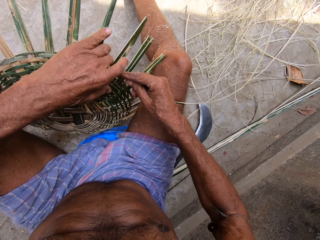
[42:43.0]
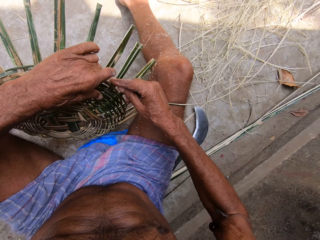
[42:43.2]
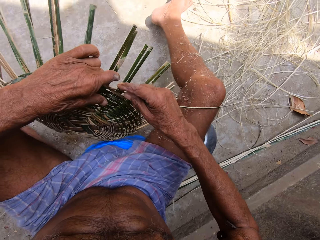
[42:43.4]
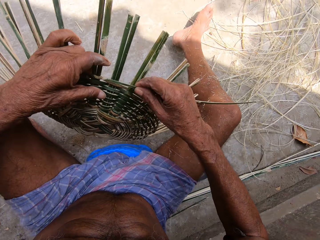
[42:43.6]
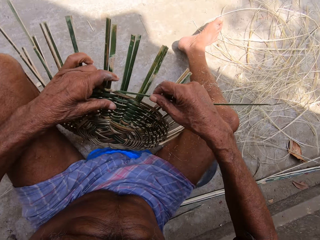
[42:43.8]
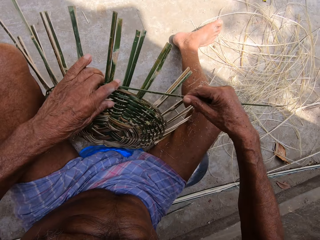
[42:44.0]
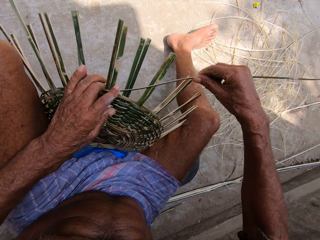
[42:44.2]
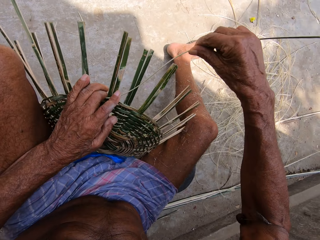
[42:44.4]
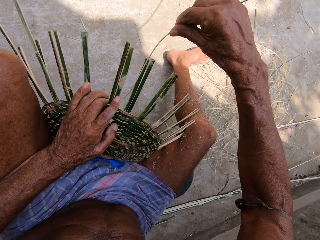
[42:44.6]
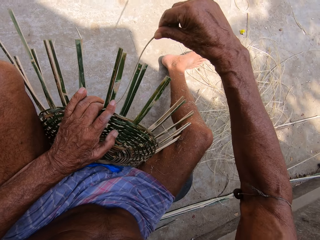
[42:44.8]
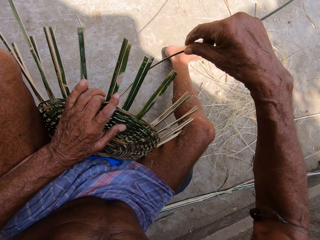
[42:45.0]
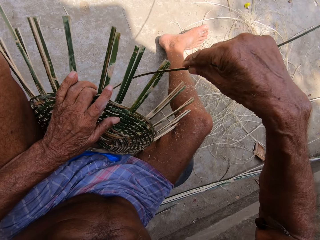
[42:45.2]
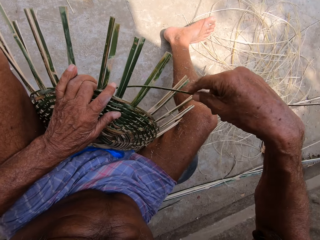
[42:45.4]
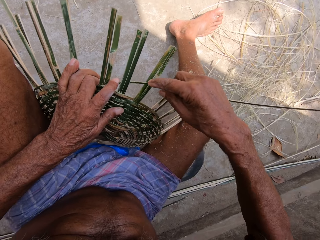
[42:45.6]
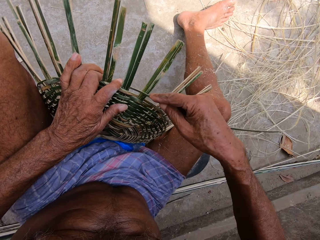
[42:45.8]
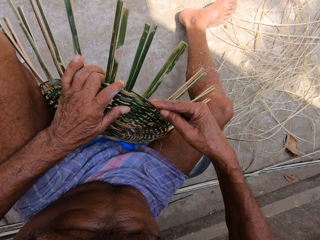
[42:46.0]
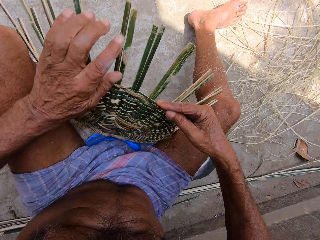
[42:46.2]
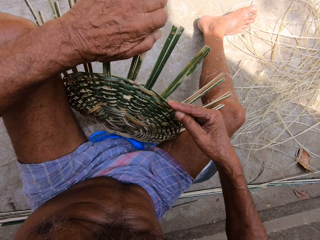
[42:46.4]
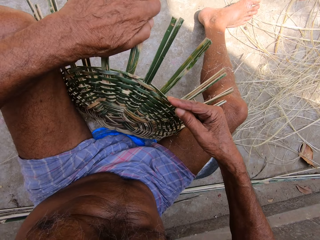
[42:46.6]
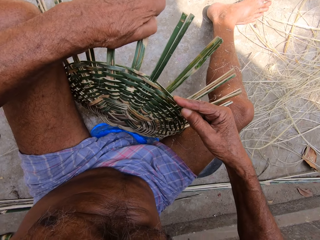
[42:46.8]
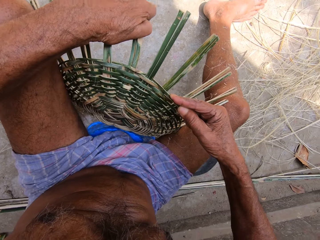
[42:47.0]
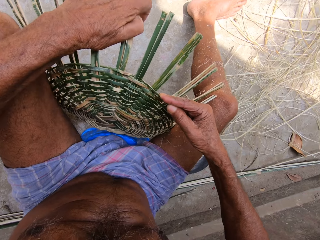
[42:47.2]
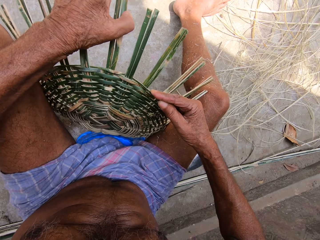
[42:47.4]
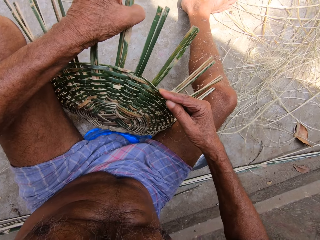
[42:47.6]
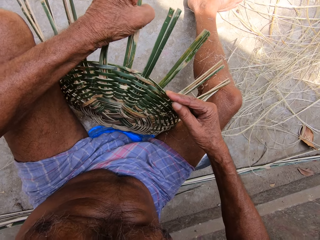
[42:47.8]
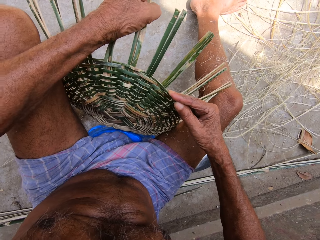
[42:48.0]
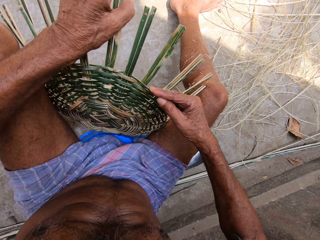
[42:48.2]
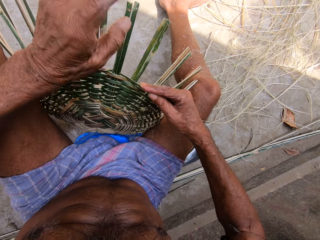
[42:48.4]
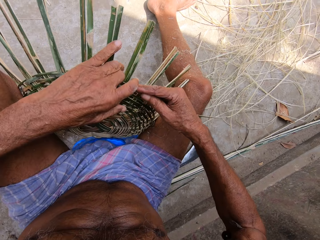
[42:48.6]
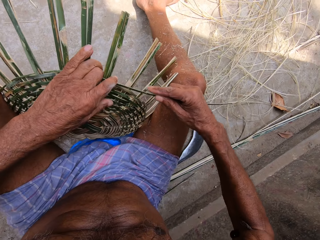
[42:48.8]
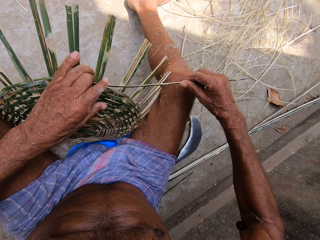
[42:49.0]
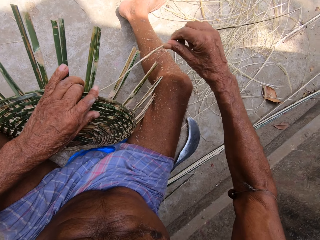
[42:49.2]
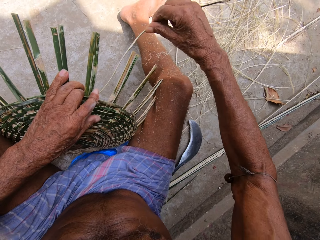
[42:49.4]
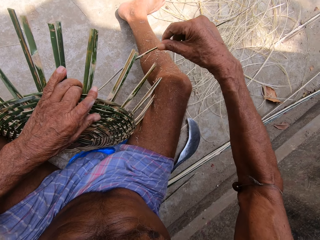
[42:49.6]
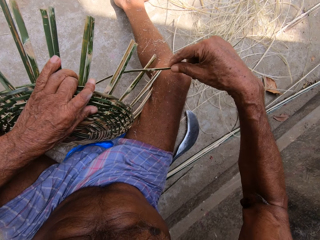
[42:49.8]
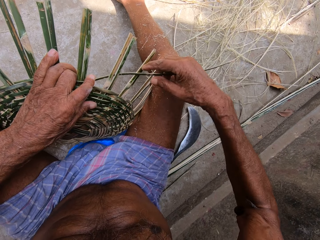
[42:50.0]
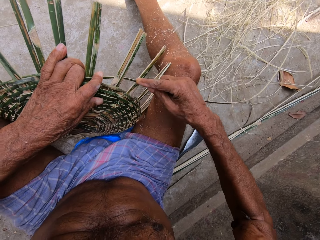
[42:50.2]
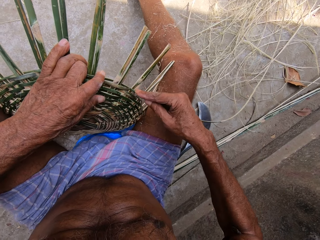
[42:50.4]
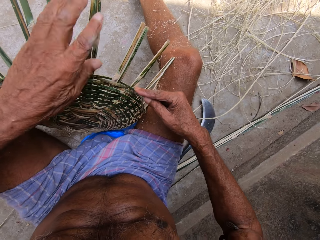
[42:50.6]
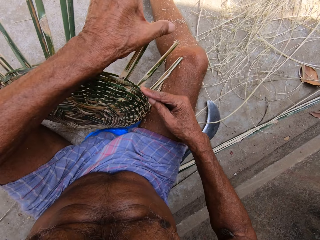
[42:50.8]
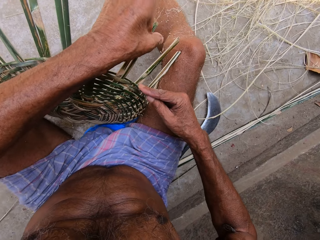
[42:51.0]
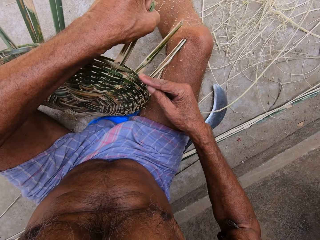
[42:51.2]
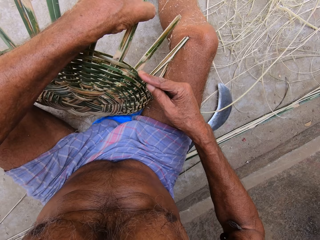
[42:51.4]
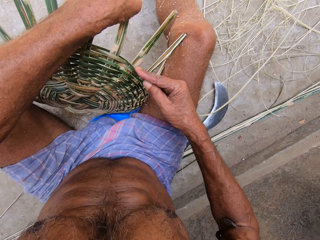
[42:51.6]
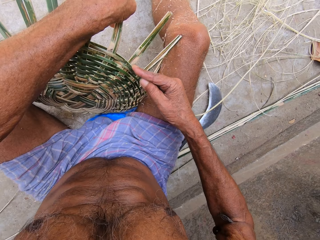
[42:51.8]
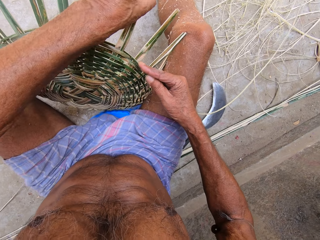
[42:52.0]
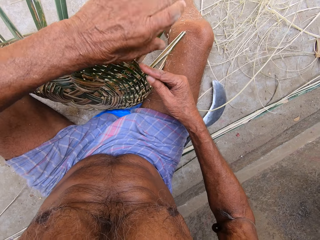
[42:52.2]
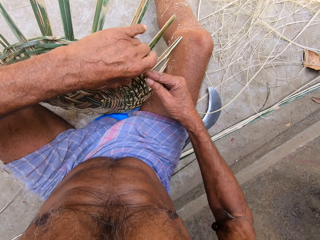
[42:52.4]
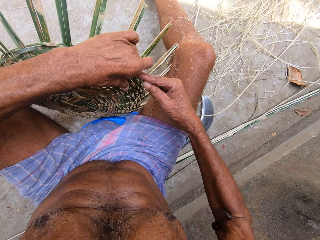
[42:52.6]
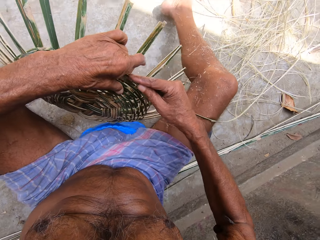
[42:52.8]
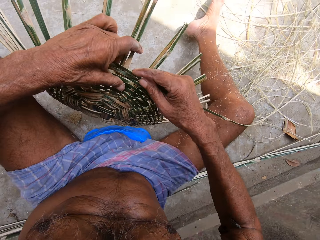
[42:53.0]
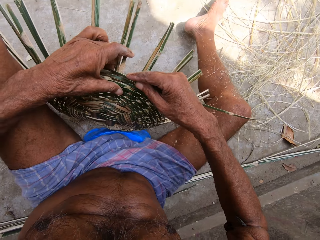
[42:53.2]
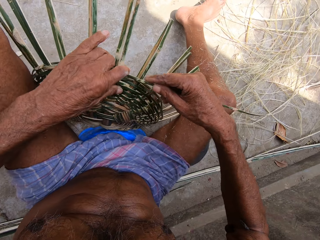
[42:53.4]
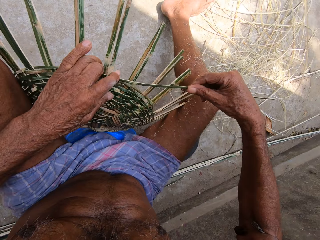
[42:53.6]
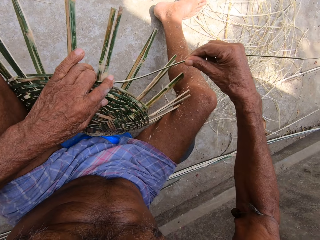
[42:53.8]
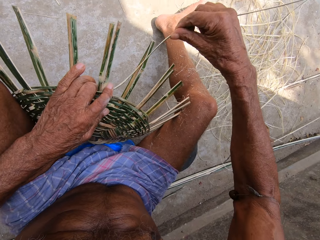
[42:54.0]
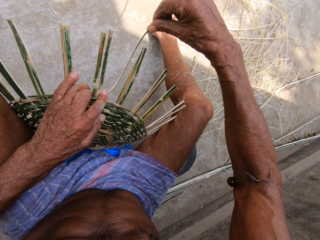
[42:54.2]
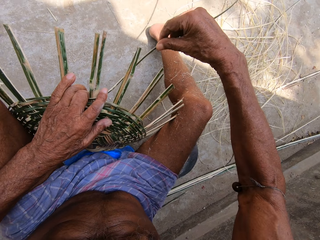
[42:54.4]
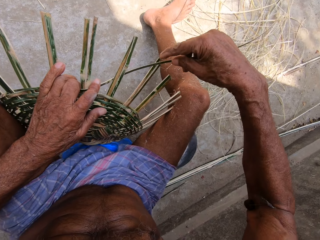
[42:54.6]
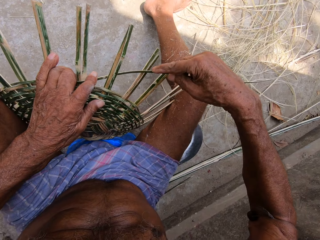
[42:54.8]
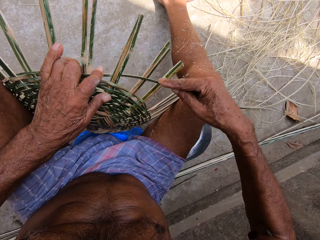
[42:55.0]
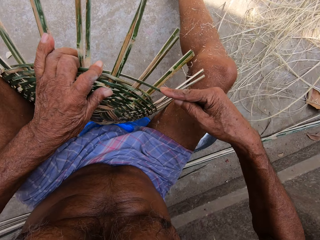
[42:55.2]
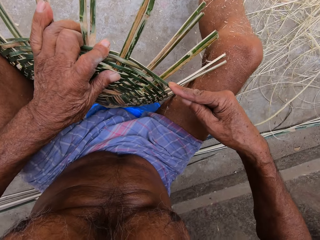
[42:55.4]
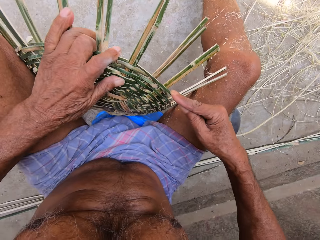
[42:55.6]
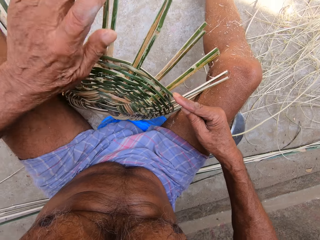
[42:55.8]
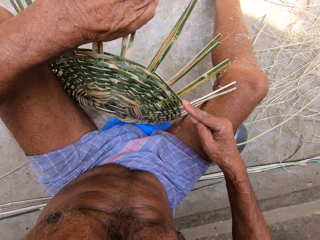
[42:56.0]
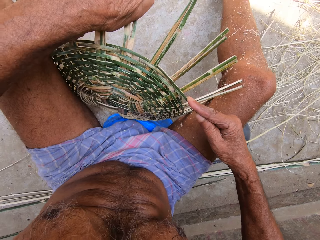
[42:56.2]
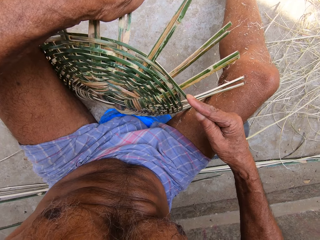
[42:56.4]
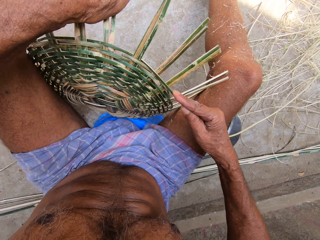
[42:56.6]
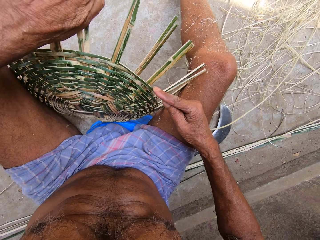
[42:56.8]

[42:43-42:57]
The camera wearer turns the basketry. They weave with a bamboo strip. They bend the bamboo strips. They weave with the bamboo strip. They bend the bamboo strips. They turn the basketry. They weave with the bamboo strip.

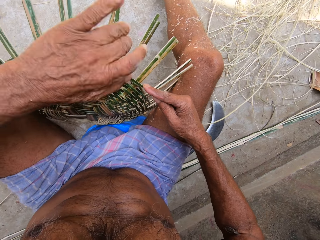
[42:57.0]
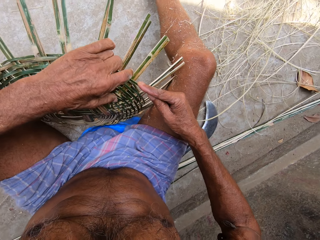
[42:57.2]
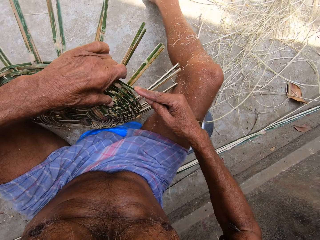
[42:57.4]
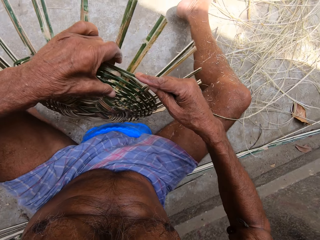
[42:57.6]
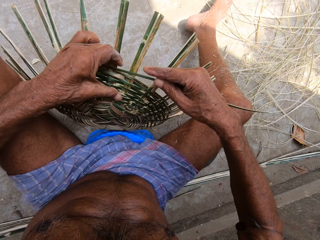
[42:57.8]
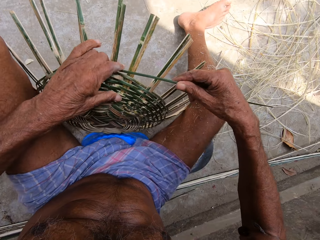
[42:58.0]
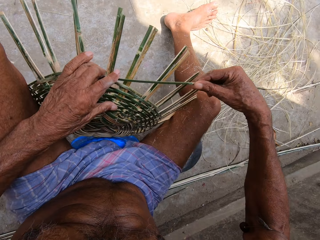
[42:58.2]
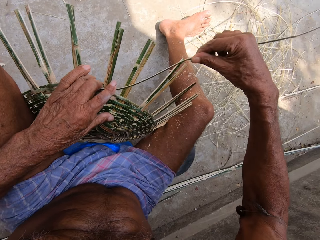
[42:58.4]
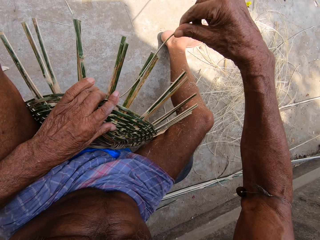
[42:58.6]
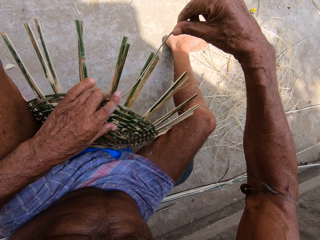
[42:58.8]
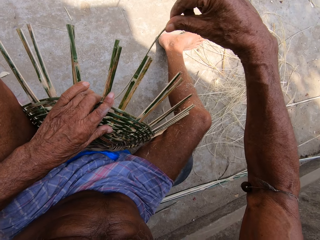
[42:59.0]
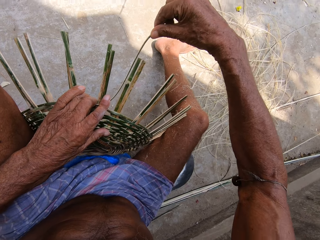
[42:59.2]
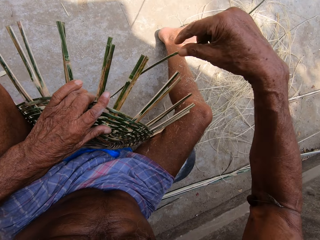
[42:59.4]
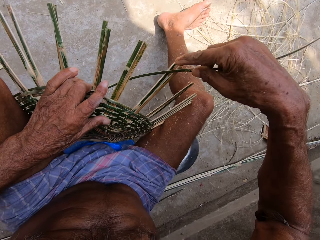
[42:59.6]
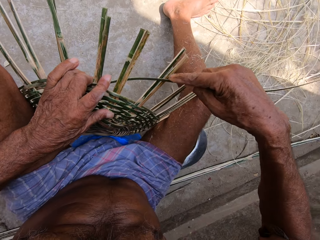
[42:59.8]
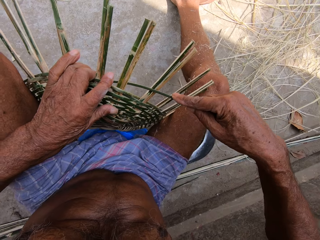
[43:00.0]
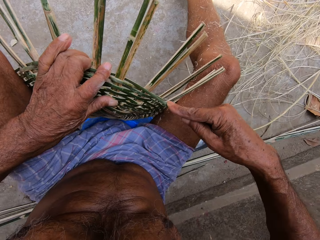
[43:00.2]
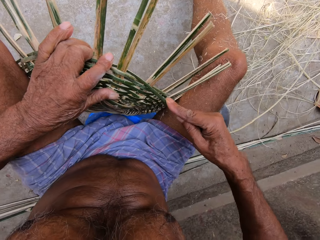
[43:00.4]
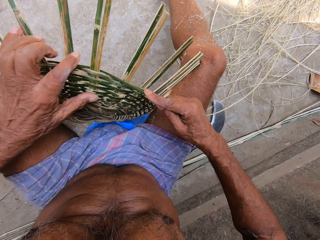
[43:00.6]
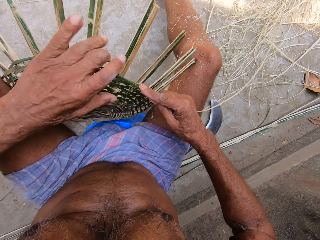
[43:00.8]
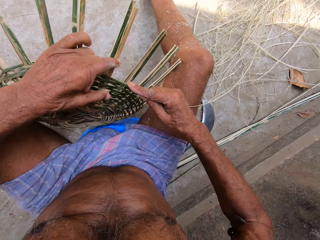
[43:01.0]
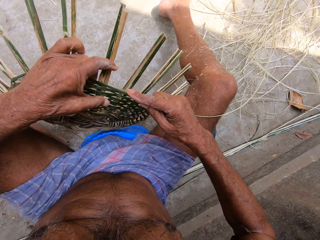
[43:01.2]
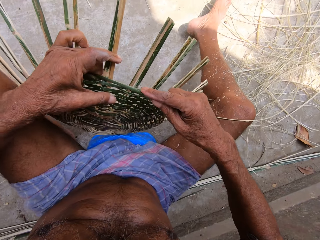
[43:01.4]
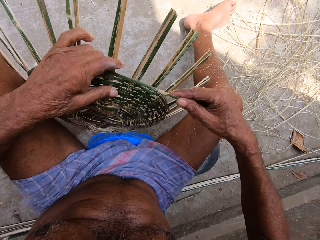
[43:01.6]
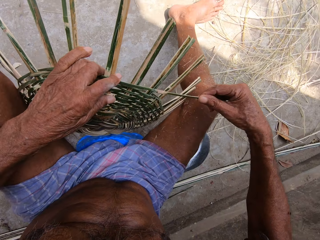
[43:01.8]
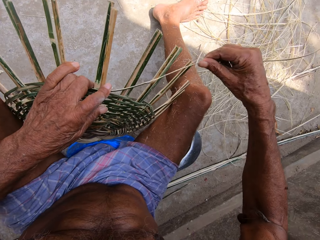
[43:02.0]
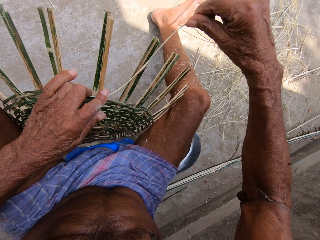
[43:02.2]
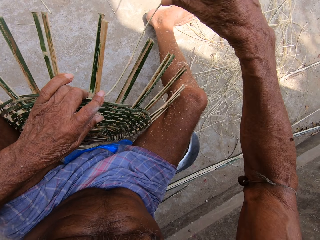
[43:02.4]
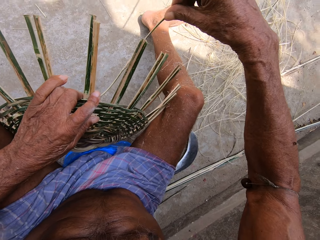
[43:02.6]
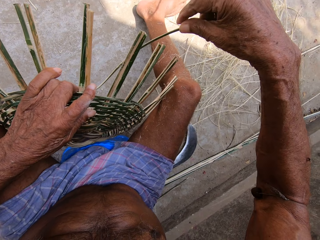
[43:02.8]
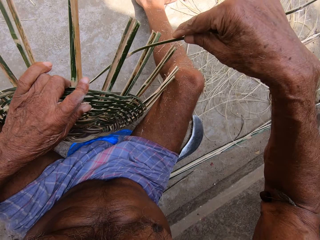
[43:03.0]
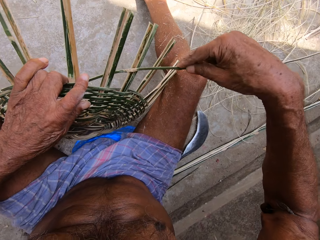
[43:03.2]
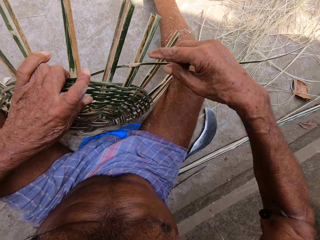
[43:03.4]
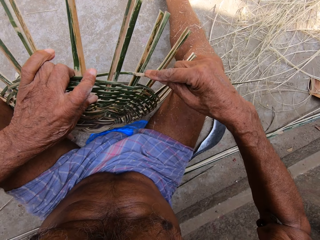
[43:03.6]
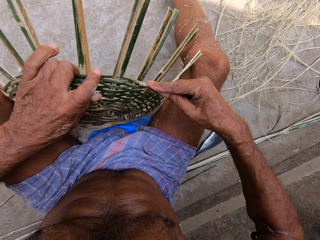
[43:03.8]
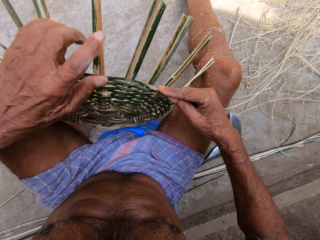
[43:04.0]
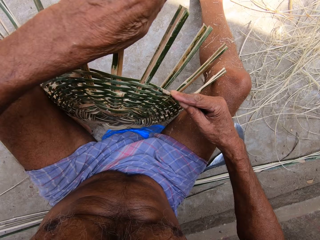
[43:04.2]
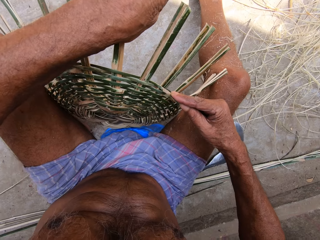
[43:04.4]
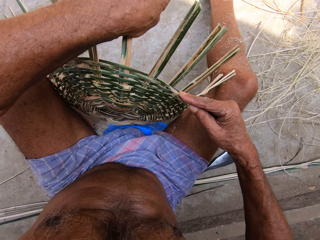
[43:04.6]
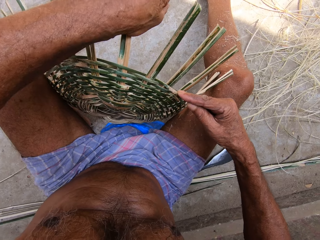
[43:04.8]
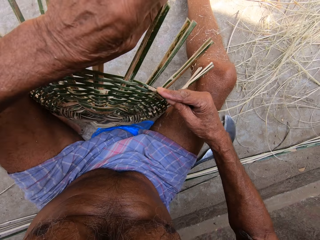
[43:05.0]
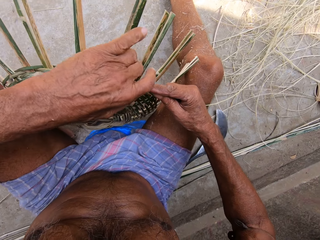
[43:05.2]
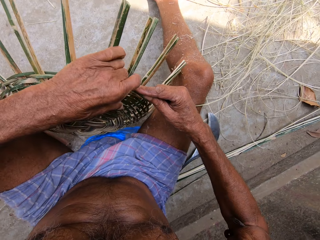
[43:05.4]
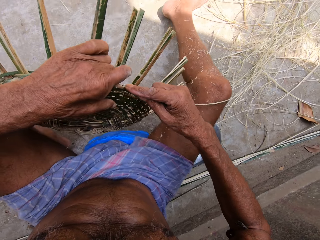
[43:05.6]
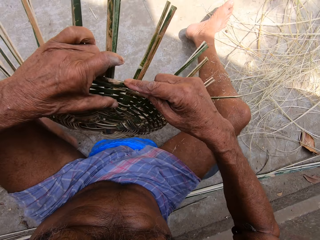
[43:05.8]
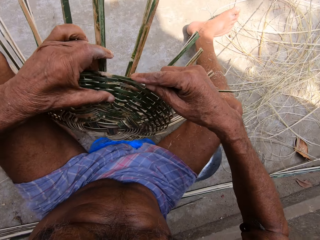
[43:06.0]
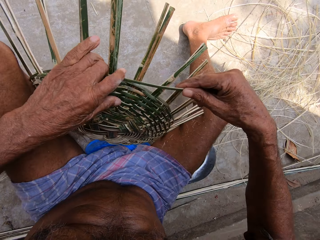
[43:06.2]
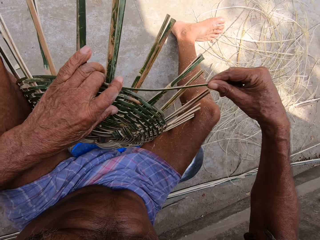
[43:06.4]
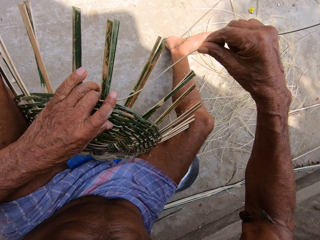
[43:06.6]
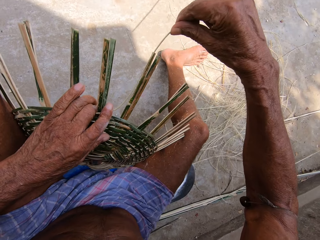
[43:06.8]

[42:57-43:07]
The camera wearer bends the bamboo strips. They turn the basketry. They weave with a bamboo strip. They turn the basketry. They weave with the bamboo strip. They turn the basketry.
